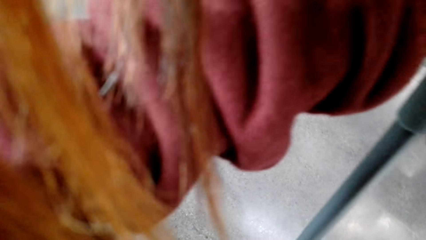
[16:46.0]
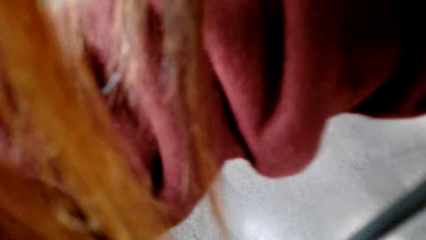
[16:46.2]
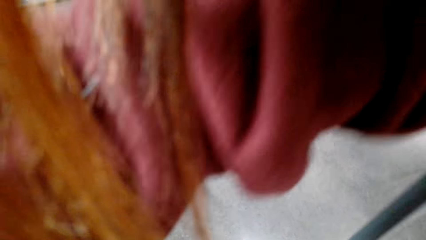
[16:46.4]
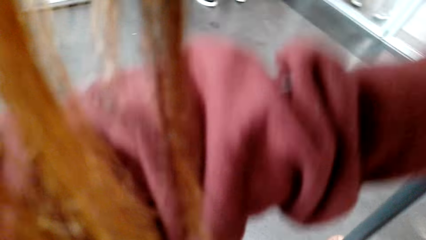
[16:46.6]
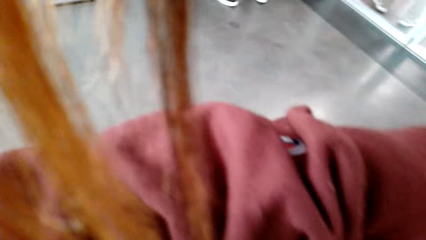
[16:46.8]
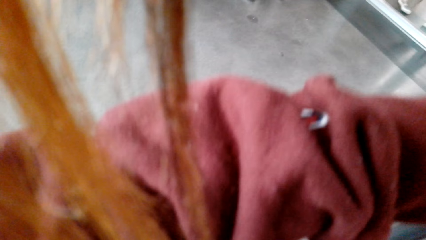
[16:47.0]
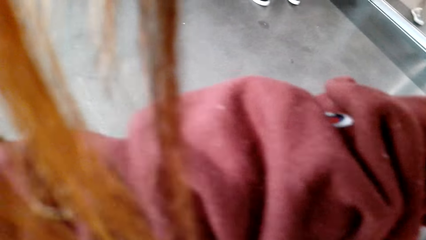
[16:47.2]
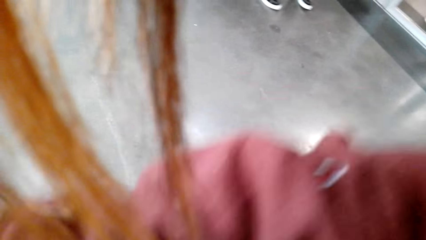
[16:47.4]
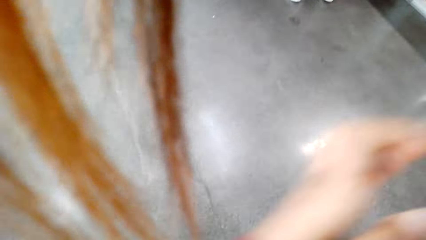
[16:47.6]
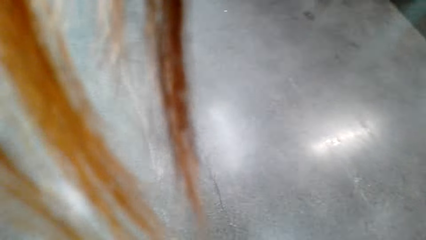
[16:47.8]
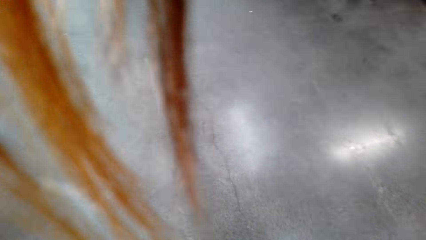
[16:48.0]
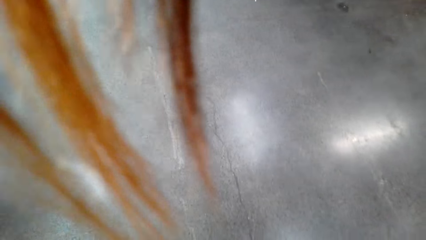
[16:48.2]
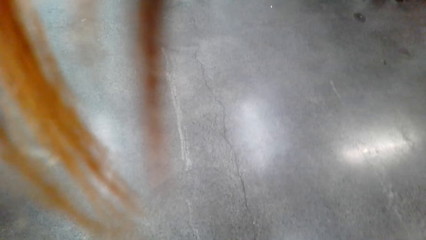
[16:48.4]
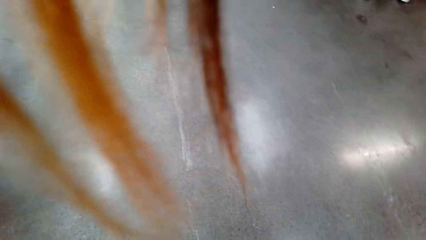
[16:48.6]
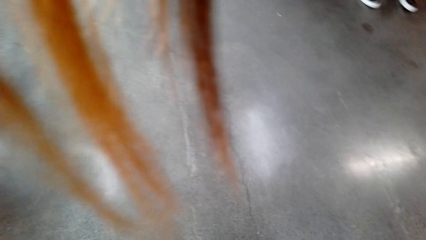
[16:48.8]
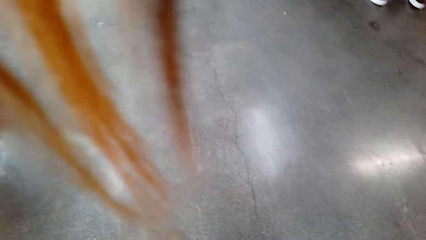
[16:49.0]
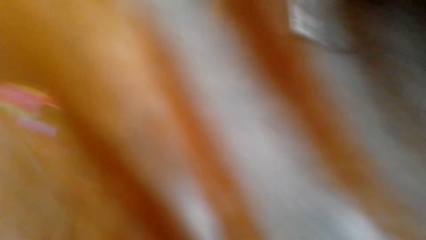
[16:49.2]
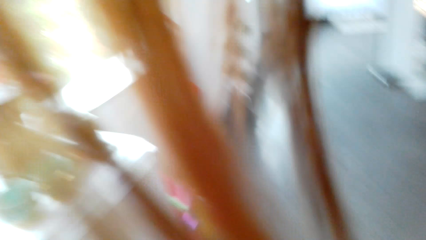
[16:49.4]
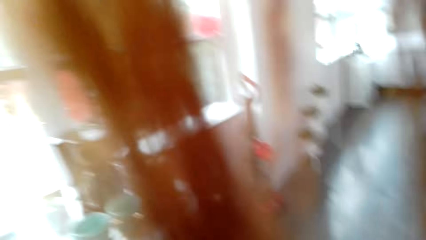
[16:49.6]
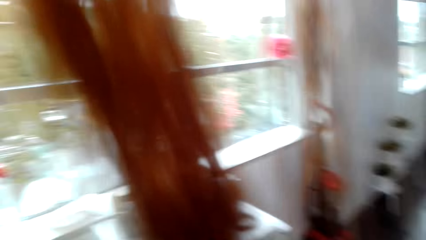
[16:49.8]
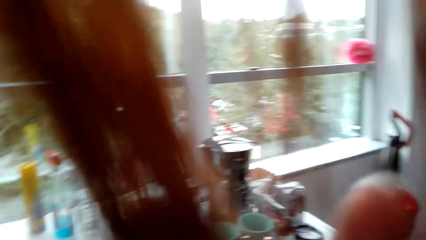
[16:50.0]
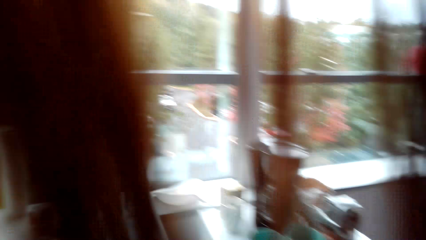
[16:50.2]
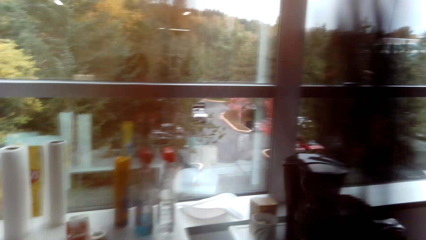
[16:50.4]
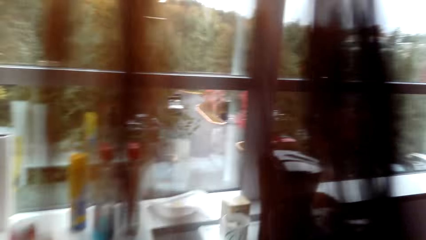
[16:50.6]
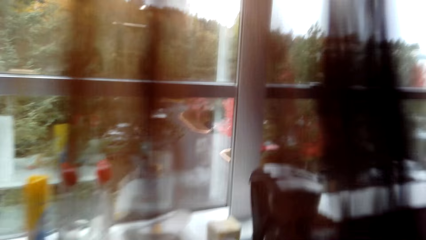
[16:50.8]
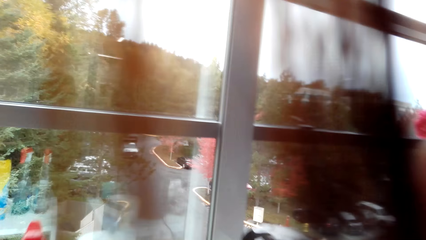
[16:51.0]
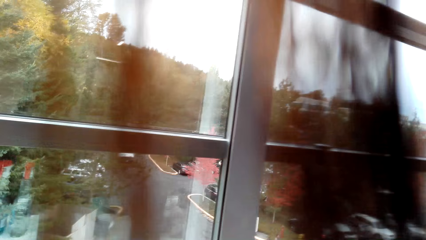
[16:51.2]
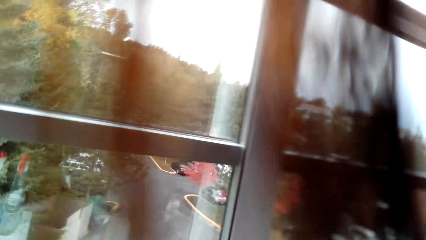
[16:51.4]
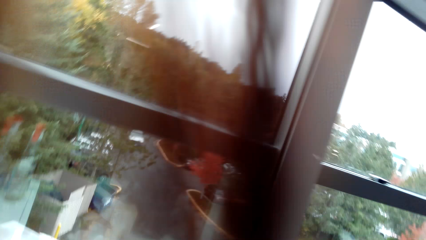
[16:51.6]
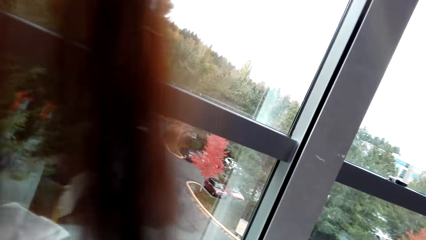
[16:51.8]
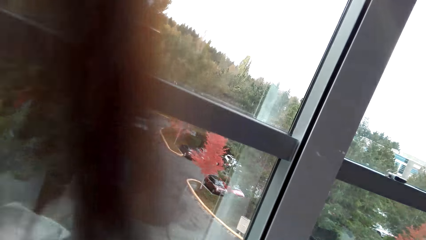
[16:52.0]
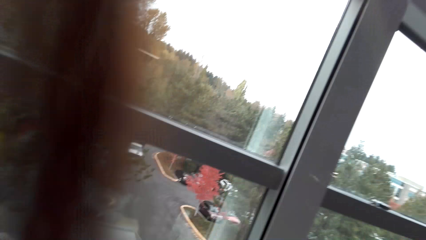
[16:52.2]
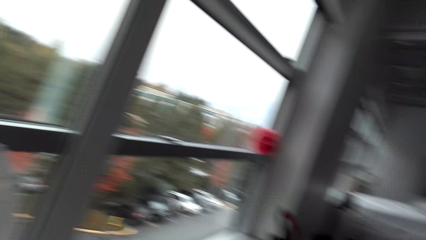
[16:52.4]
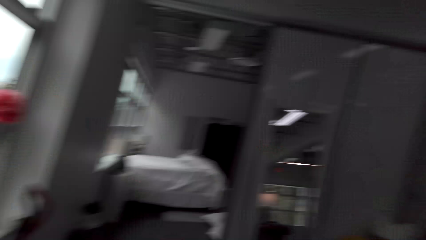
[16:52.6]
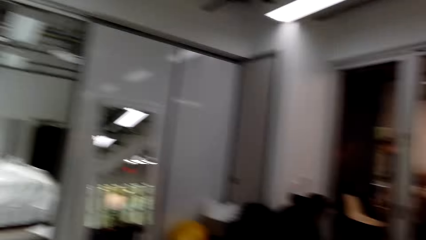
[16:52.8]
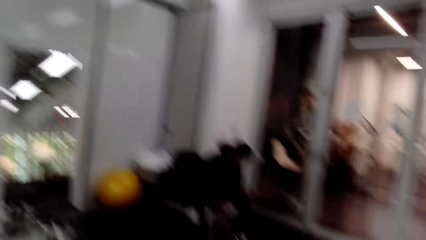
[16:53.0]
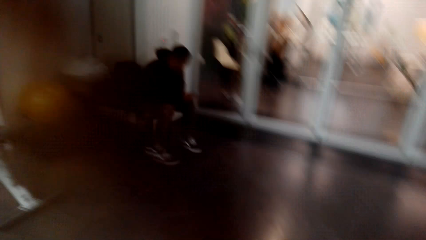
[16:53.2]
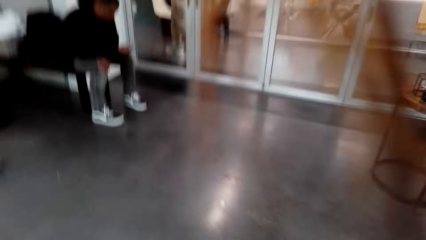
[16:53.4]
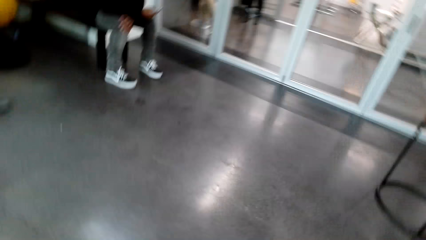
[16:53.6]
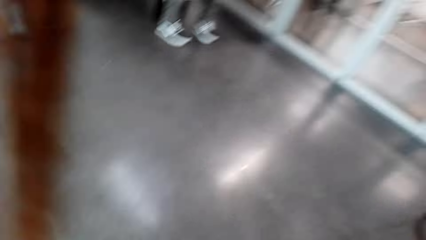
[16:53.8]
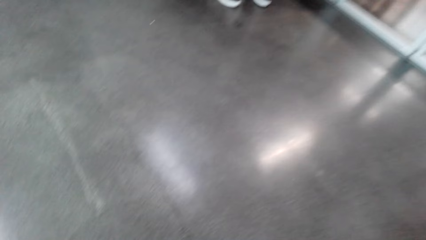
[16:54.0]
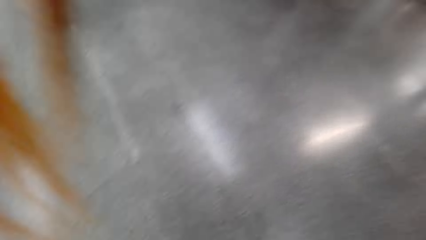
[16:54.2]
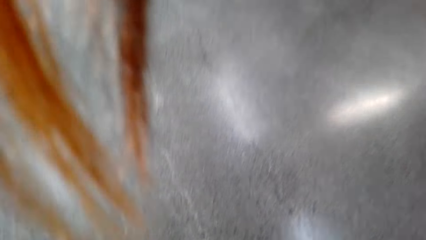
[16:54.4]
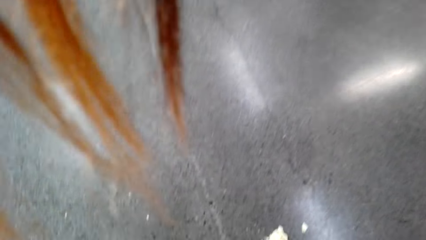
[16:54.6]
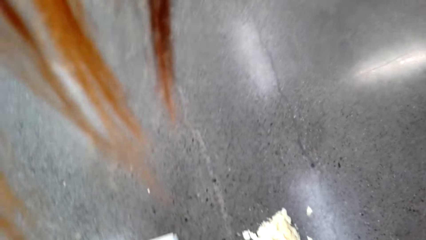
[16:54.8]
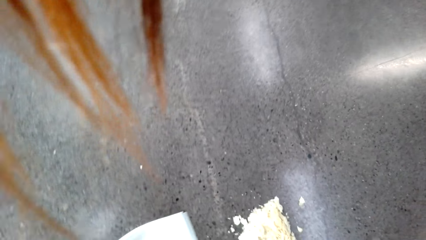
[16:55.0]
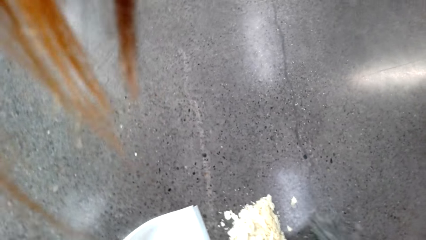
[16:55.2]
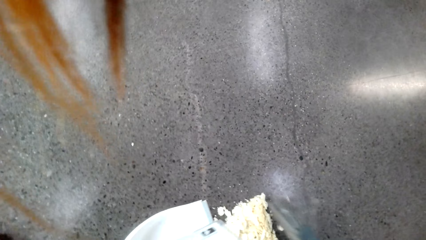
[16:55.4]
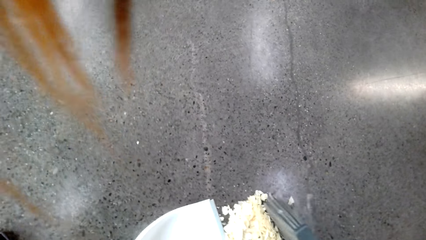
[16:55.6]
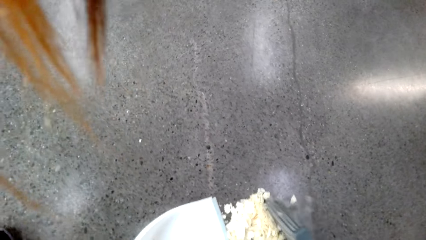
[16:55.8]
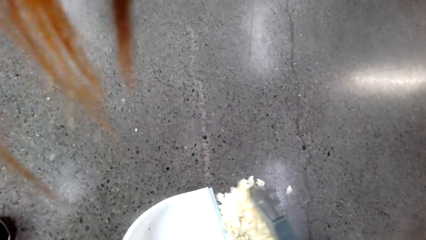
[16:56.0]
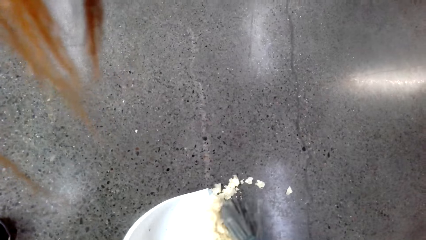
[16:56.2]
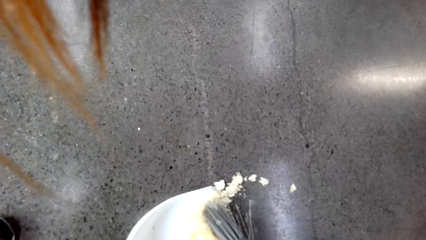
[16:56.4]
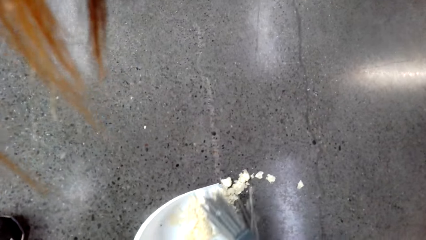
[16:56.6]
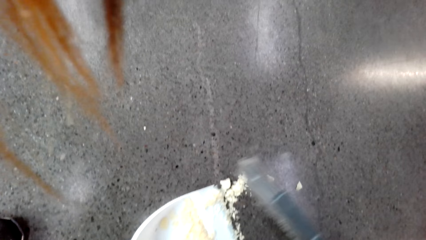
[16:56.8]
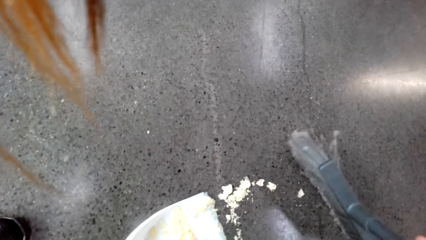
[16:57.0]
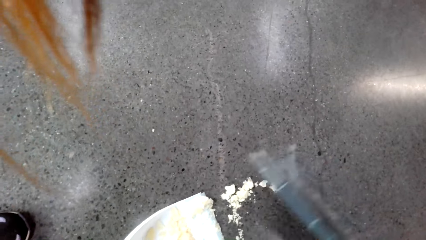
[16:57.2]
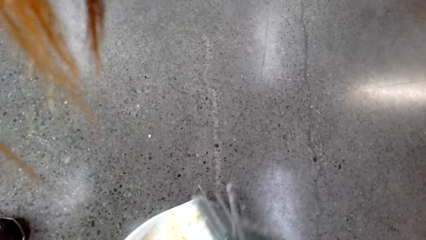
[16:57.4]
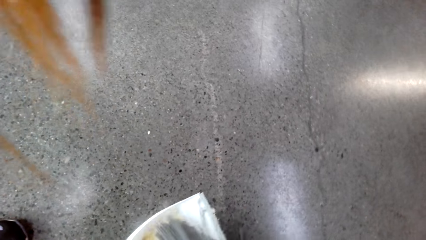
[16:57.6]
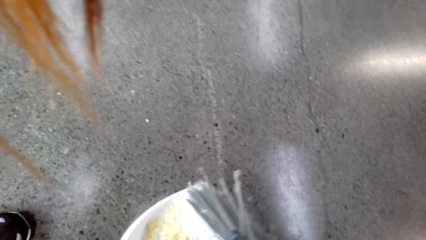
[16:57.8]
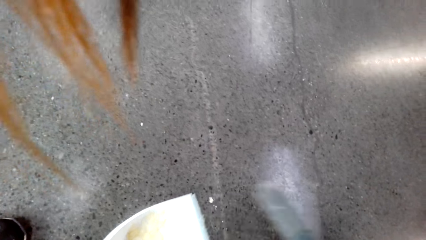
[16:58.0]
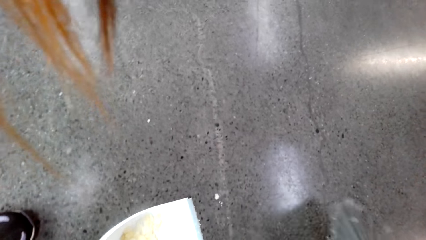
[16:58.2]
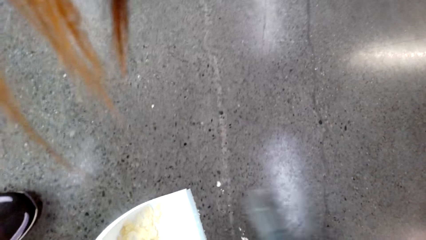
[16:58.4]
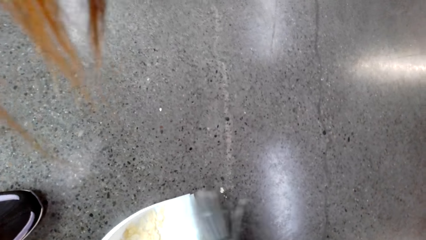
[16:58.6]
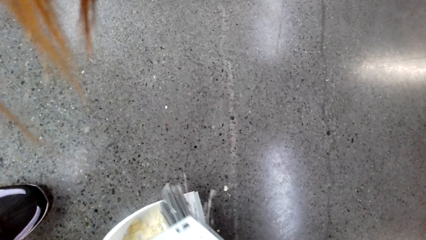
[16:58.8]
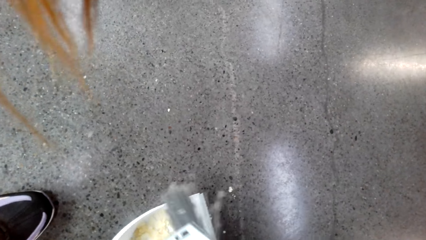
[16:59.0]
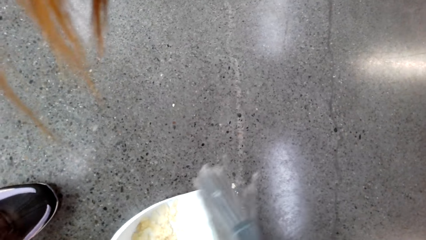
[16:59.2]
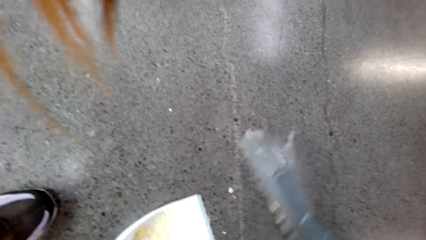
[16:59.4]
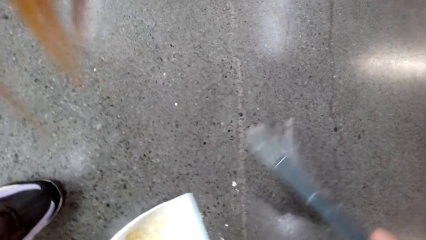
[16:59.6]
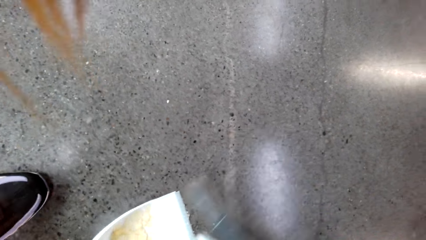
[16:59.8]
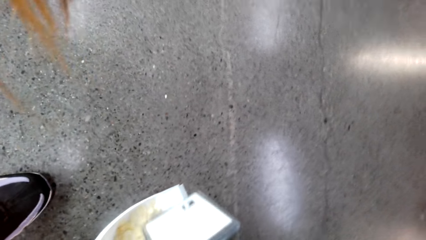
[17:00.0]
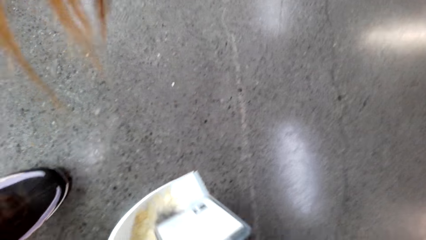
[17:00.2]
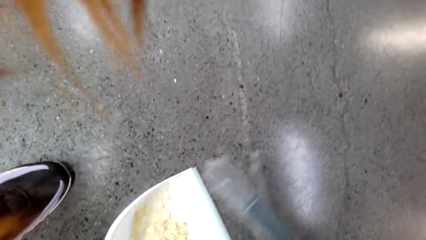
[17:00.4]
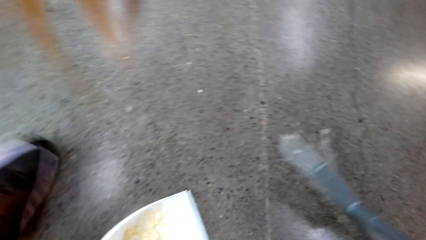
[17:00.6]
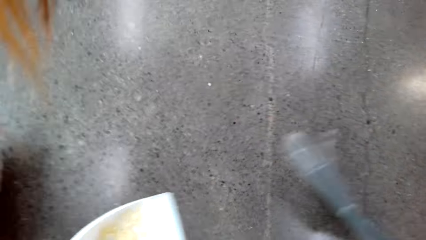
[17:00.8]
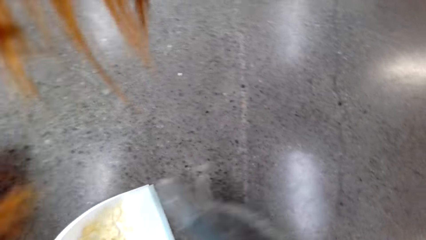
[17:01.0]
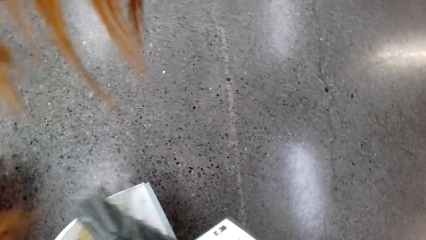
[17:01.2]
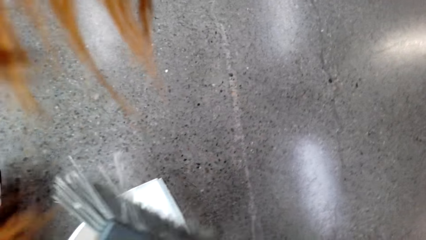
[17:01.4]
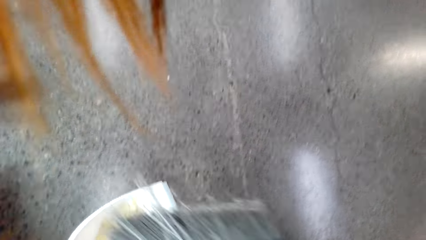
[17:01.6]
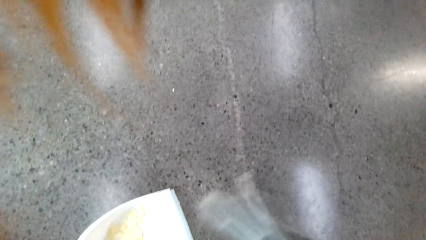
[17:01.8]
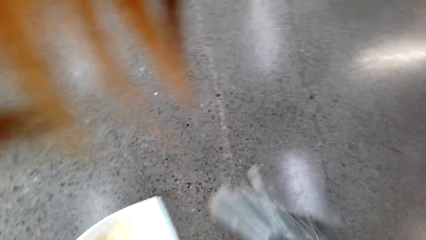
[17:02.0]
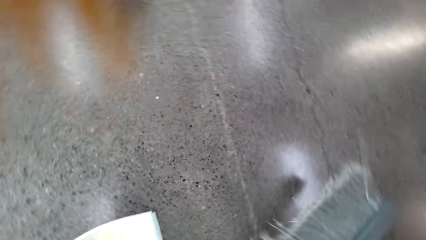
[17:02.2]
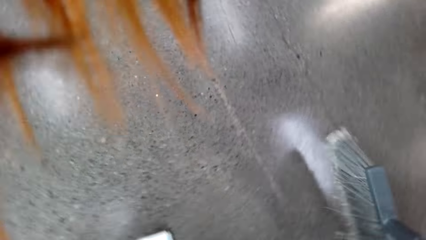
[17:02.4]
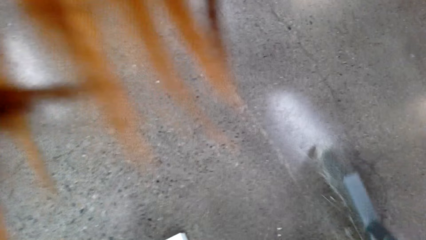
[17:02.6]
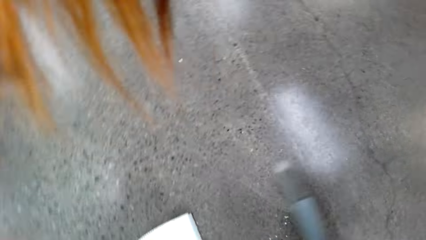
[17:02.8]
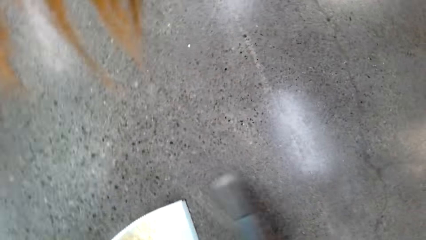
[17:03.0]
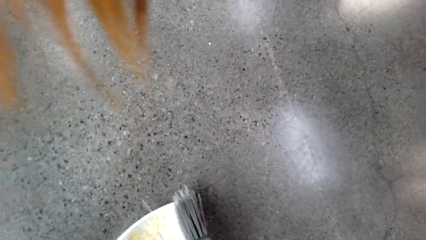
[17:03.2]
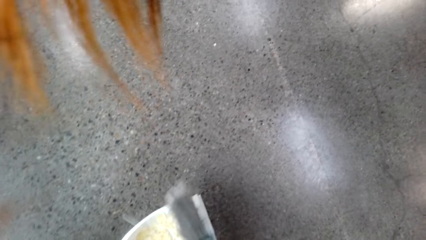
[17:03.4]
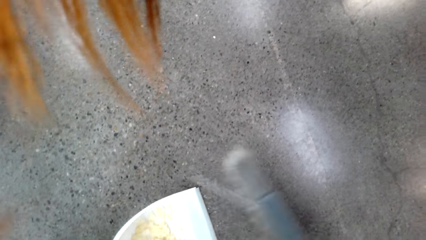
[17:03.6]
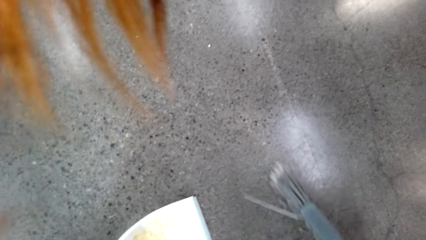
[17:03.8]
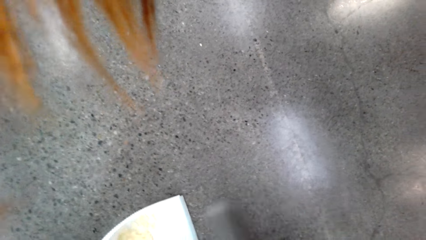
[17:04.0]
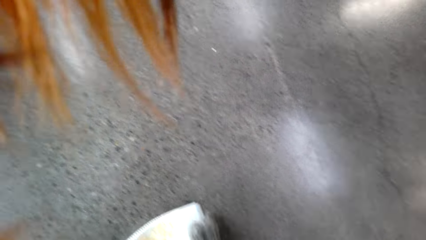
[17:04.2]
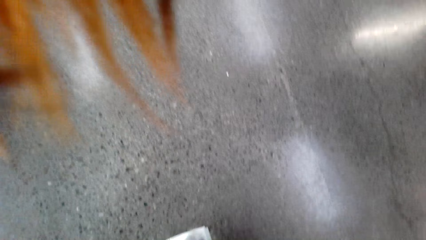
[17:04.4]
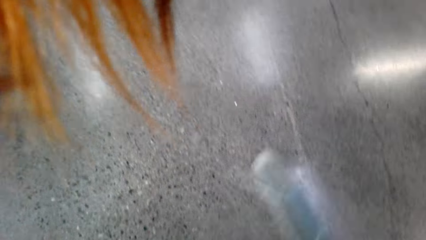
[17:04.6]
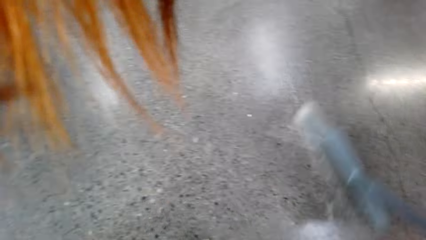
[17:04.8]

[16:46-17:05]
The camera wearer stretches hands. They walk towards the fridge. They turn around. They stare at the floor. They pick up dirt with a dustpan.
